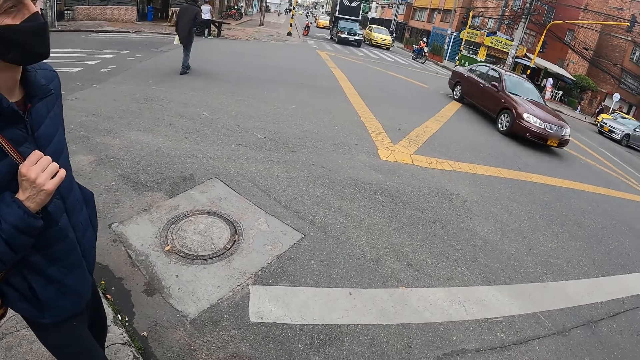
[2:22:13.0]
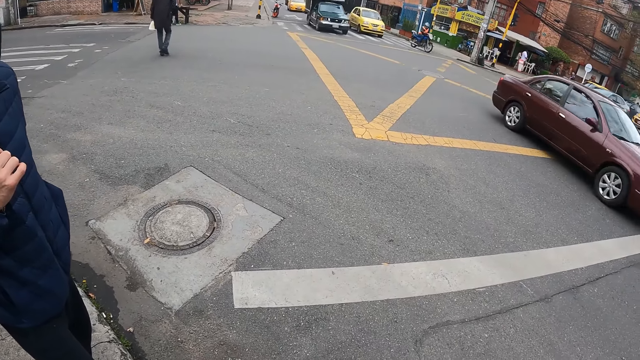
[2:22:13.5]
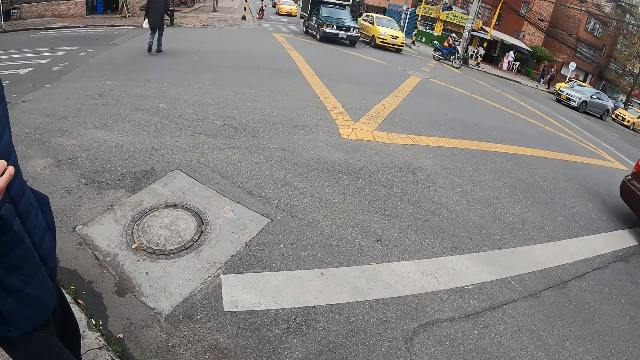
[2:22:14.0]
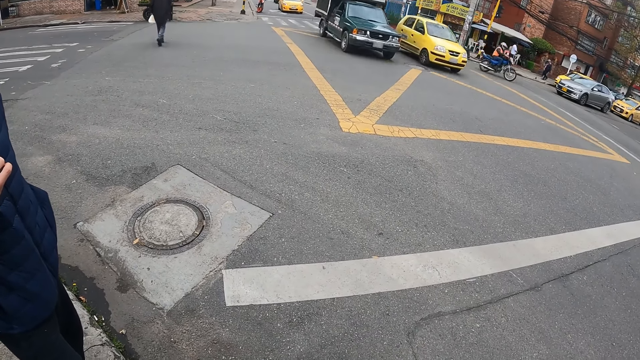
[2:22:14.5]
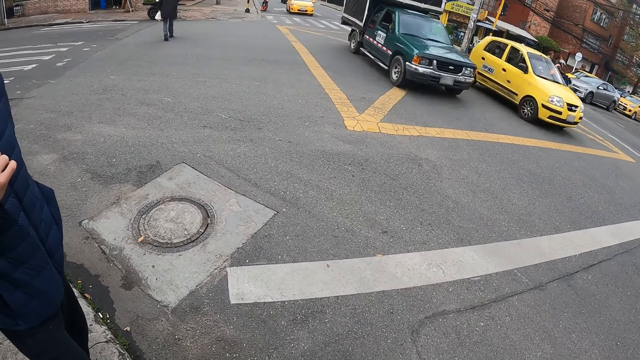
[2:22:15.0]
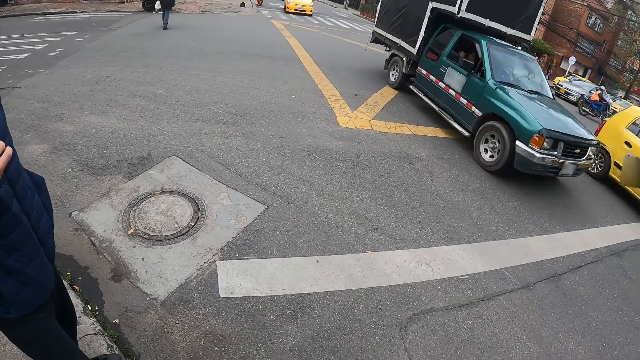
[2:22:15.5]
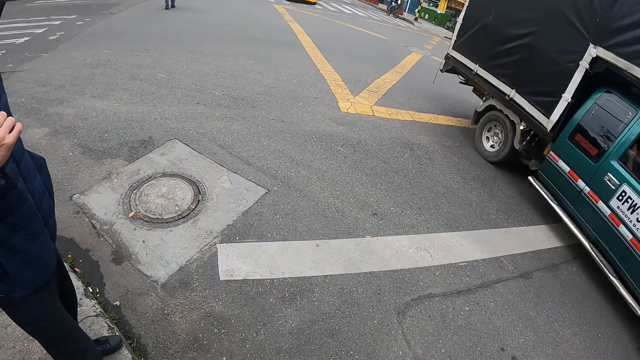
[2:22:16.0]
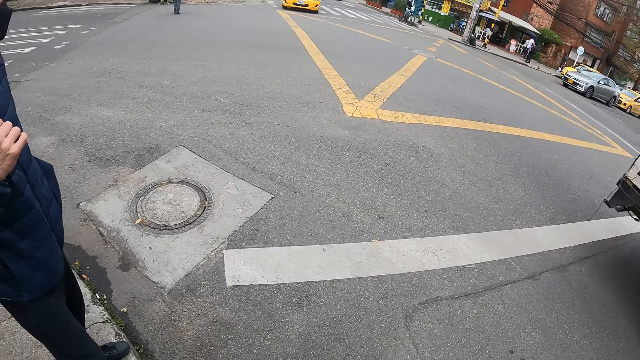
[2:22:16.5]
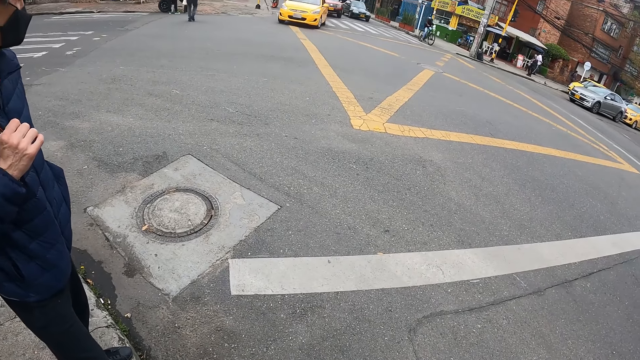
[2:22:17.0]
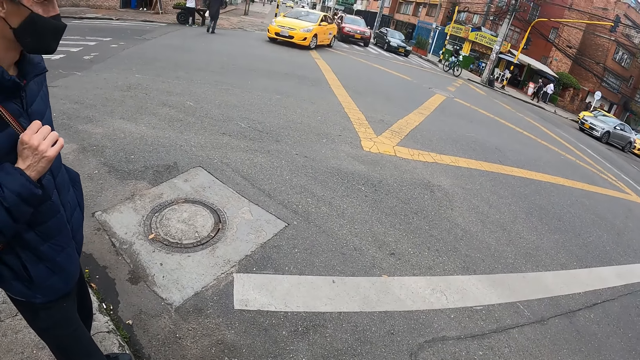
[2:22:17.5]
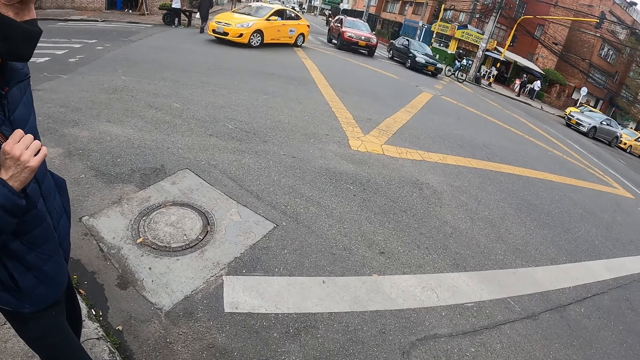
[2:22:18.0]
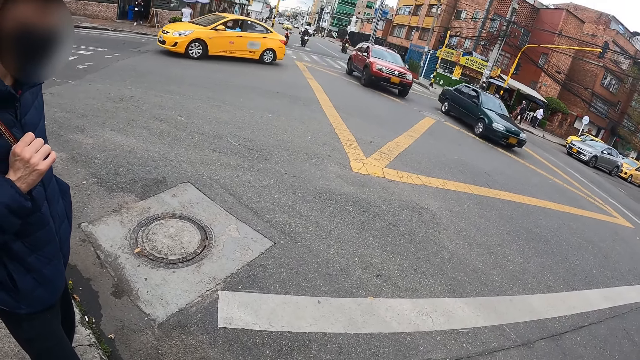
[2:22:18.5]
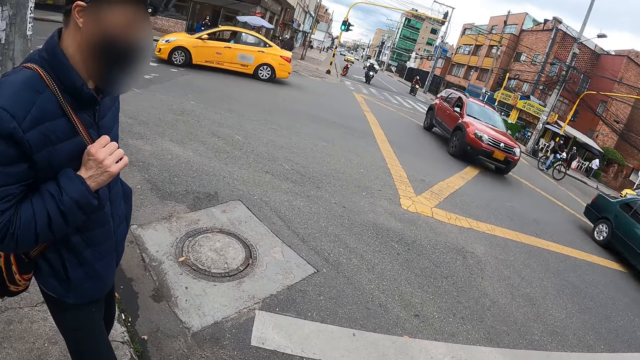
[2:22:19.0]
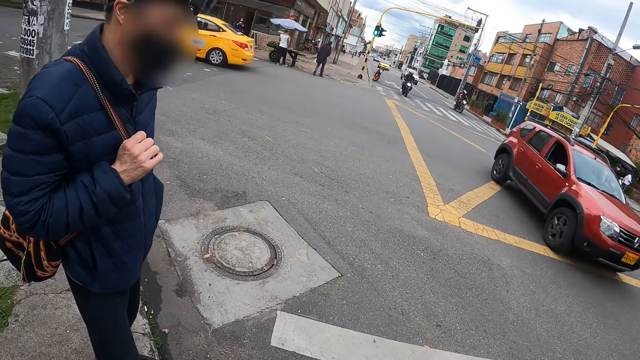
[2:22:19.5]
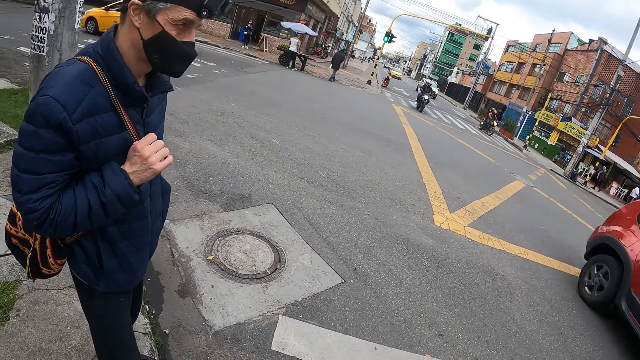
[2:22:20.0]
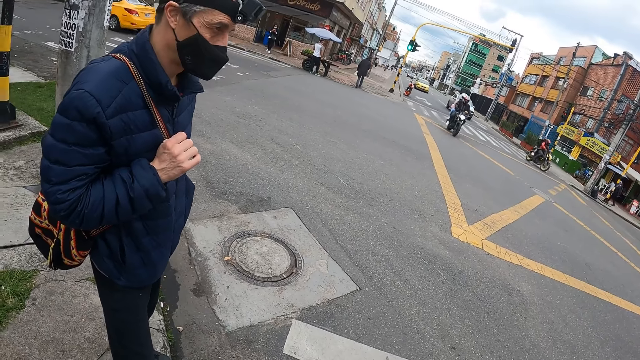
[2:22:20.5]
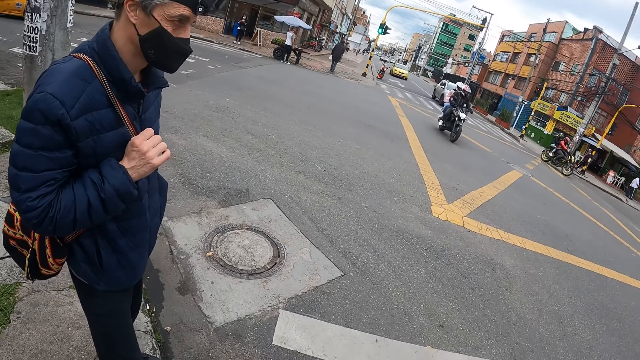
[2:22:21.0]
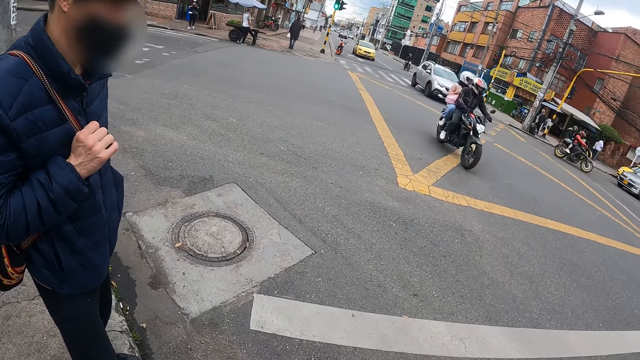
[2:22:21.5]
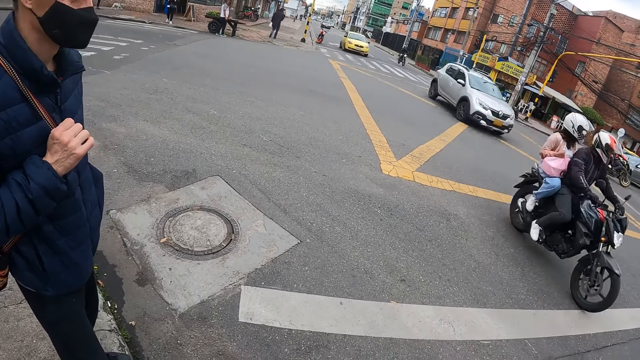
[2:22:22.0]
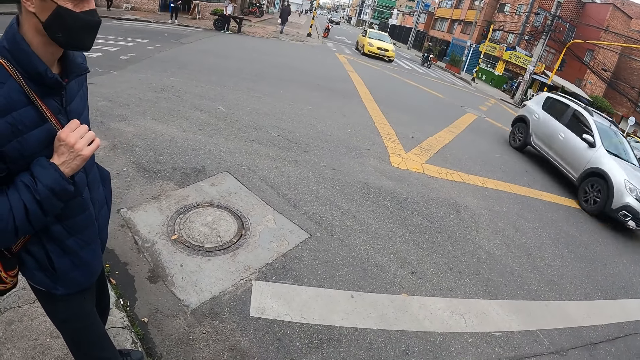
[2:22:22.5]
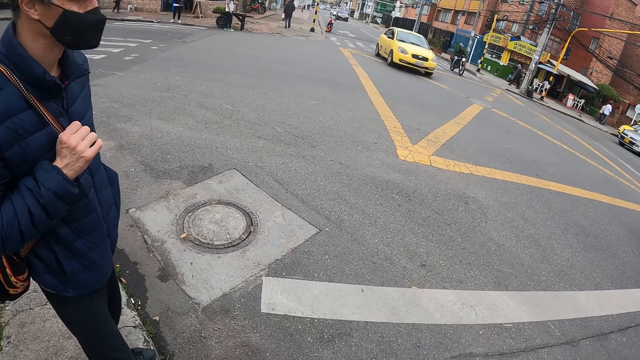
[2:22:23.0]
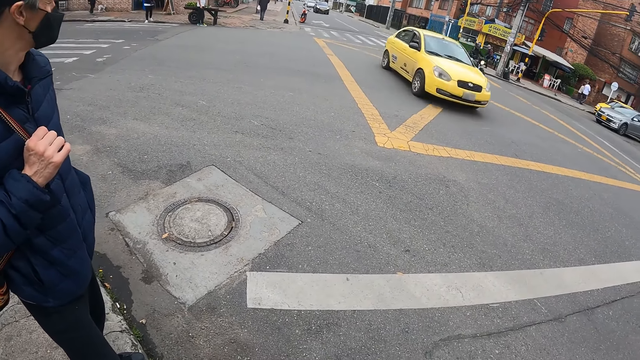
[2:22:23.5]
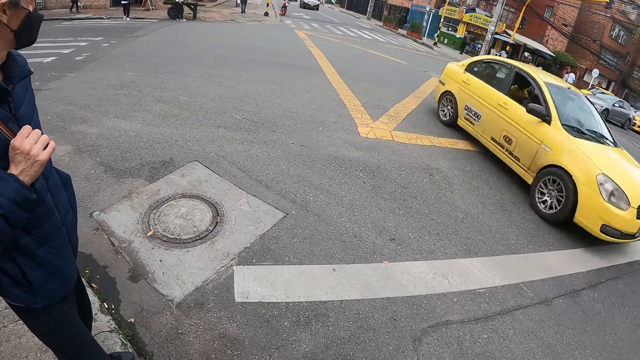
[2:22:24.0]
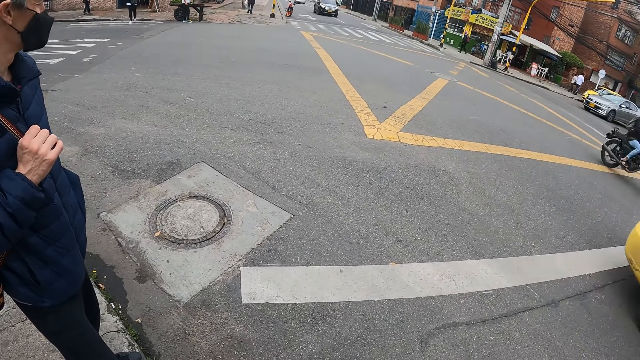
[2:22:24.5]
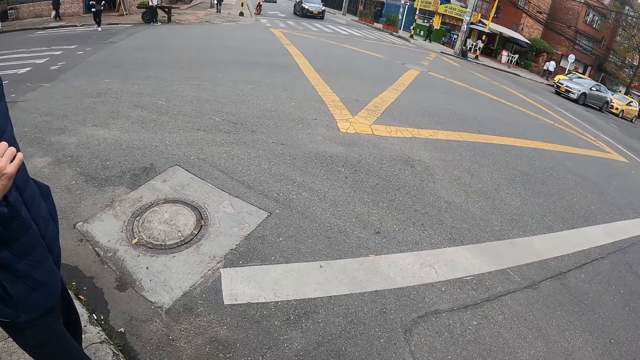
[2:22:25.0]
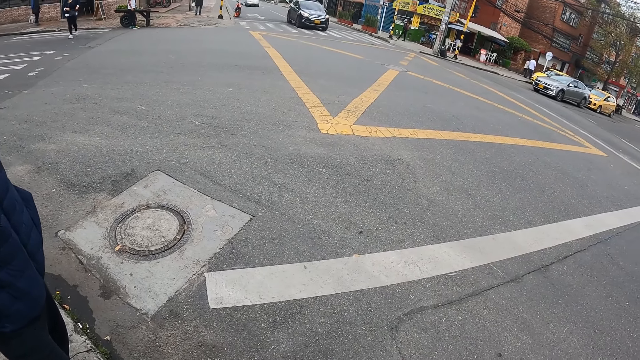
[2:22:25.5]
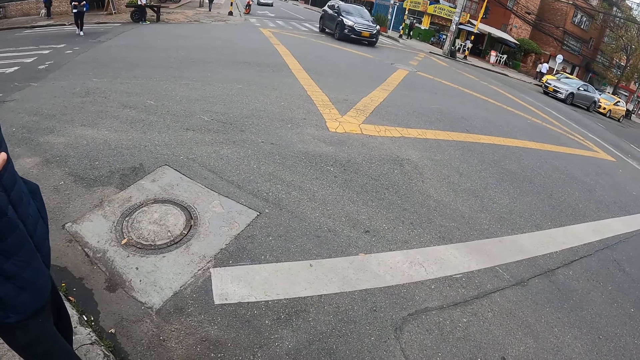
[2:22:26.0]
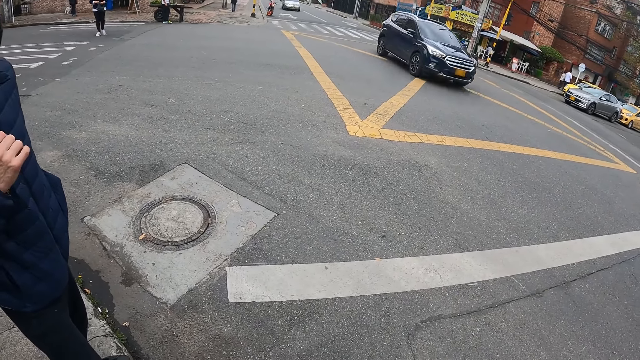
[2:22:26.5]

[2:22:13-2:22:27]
A brown car drives past the camera wearer. A yellow car drives past them. A green pick up drives past them. A green car drives past them. An orange car drives past them. A yellow car drives past them. A black motorcycle rides past them. A silver car drives past them. A yellow car drives past them.

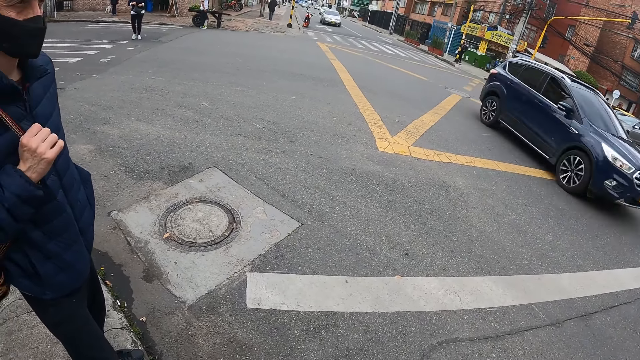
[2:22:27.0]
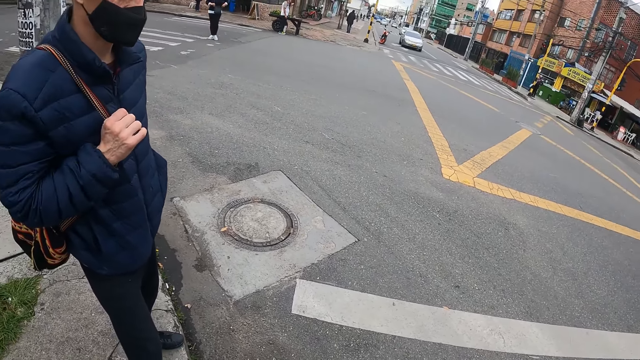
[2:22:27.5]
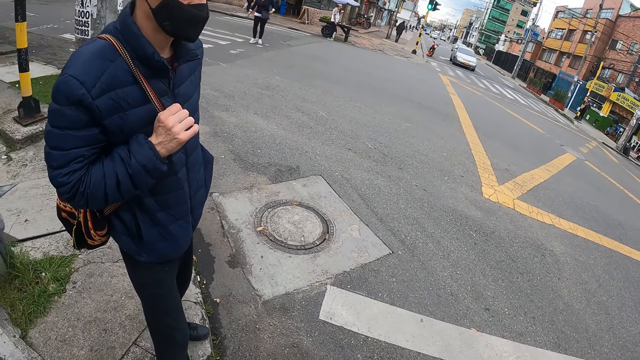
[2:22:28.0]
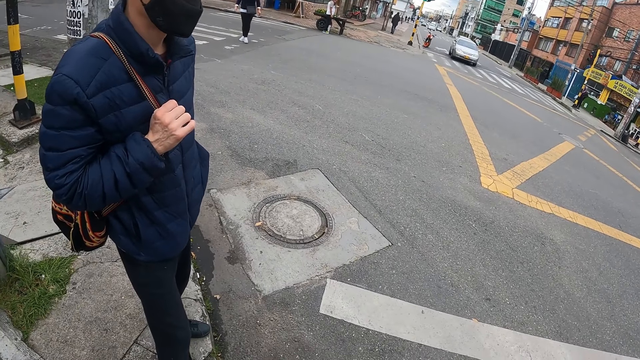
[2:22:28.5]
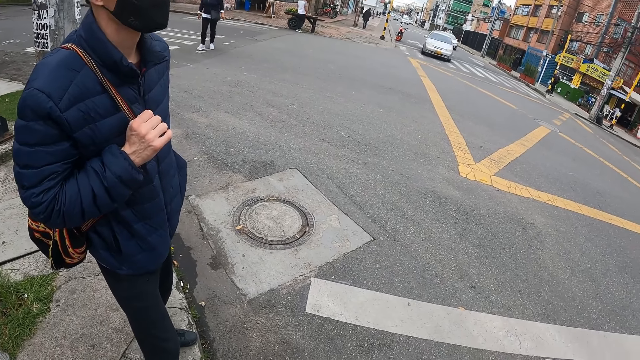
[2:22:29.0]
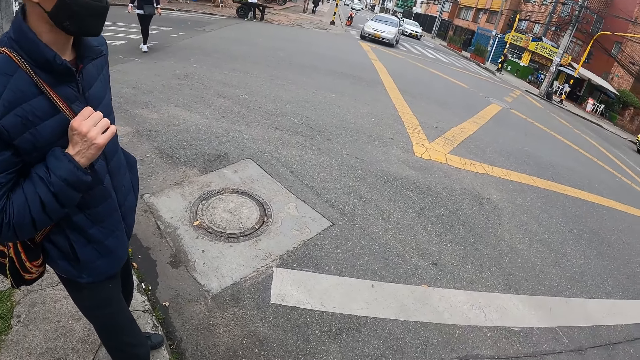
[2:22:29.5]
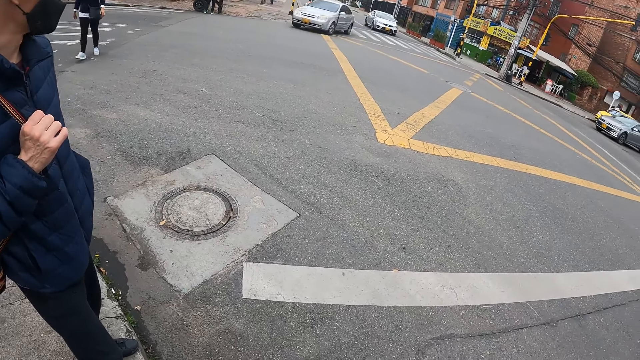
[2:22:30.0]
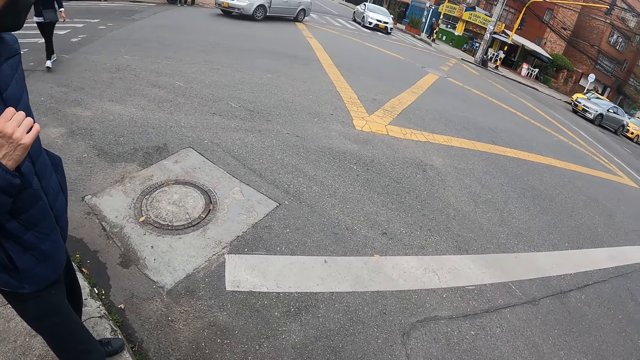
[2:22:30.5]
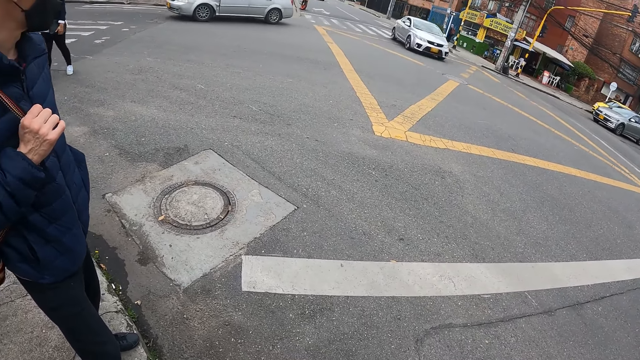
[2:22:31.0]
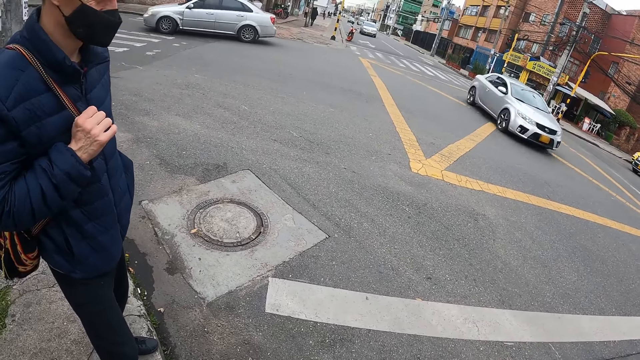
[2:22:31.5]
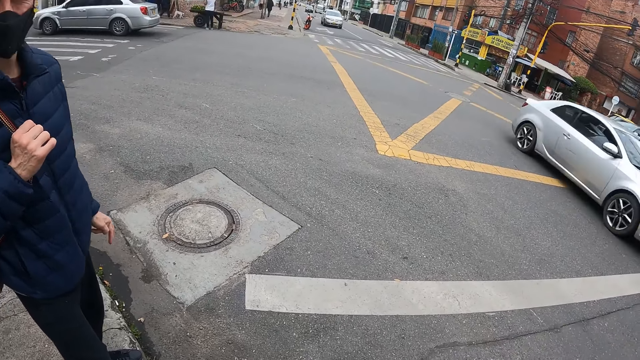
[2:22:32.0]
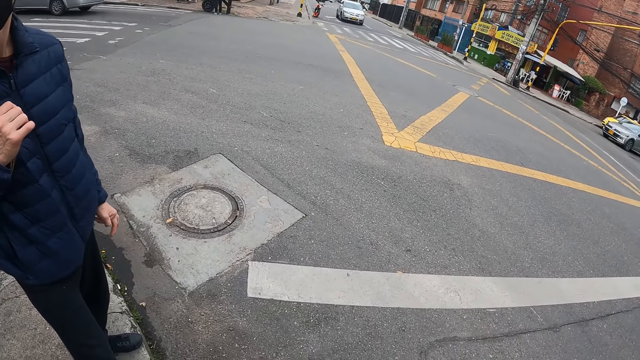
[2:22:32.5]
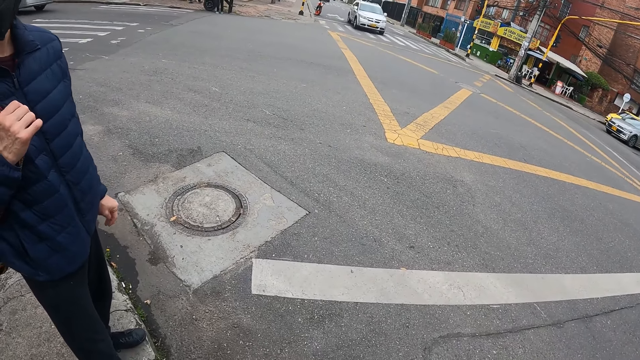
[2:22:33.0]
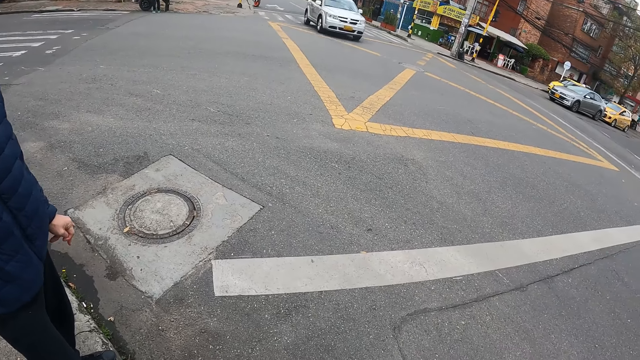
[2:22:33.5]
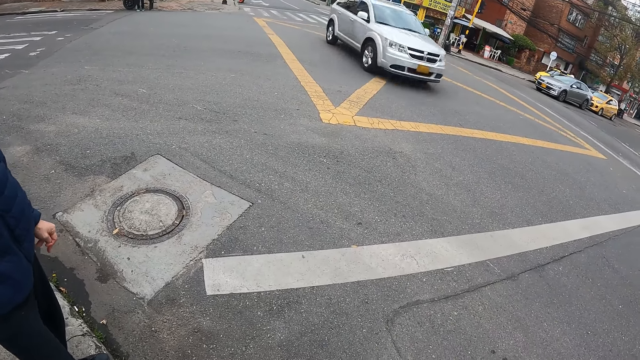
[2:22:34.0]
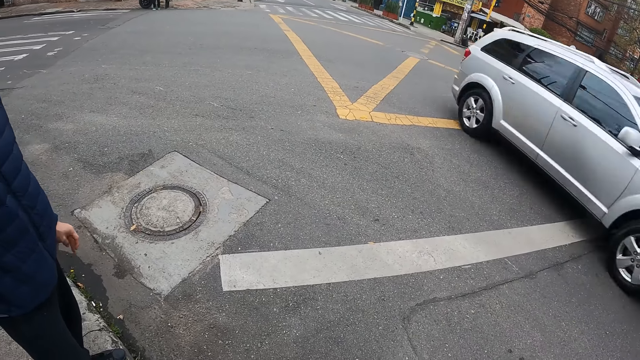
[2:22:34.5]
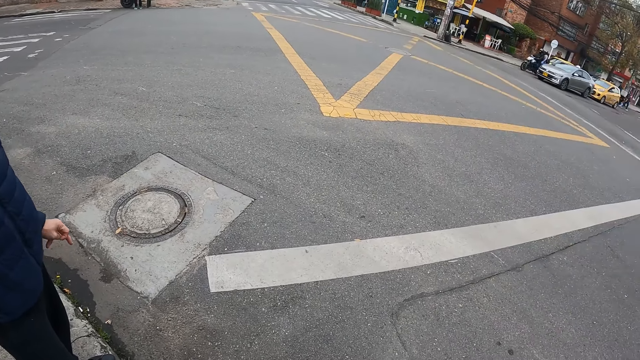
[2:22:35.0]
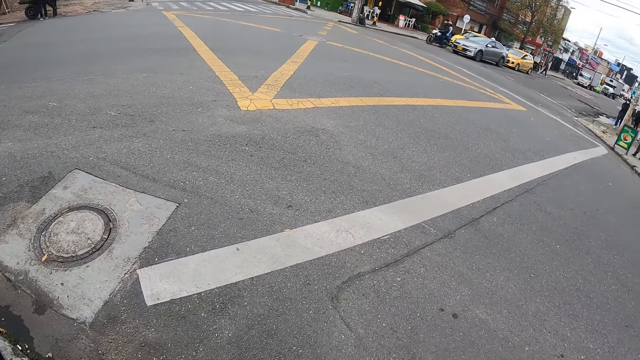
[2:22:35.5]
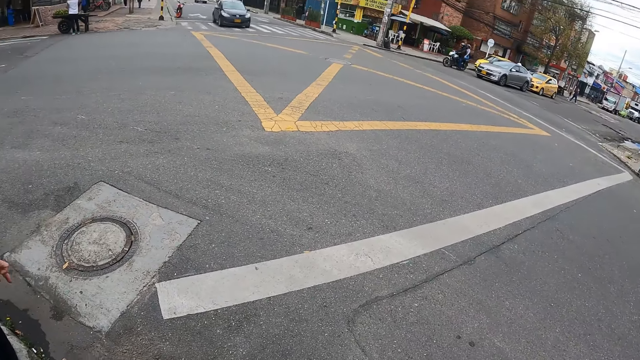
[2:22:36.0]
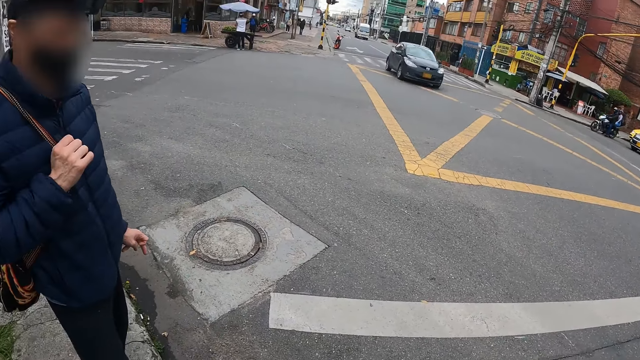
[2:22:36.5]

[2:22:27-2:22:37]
A blue car drives past the camera wearer. A grey car drives past them. A silver car drives past them. A silver car drives past them.
